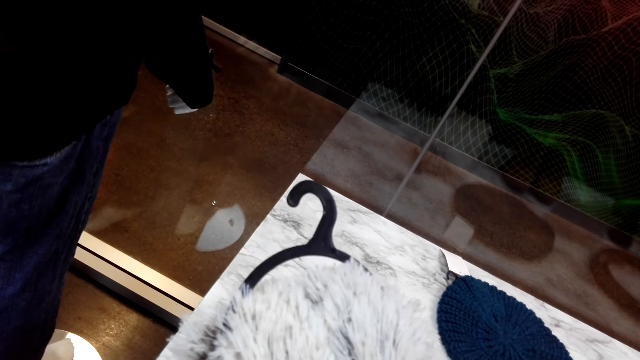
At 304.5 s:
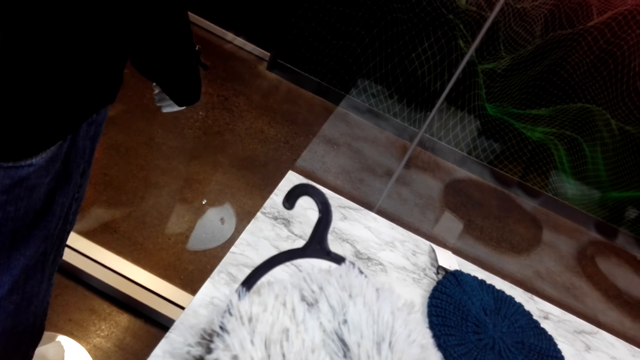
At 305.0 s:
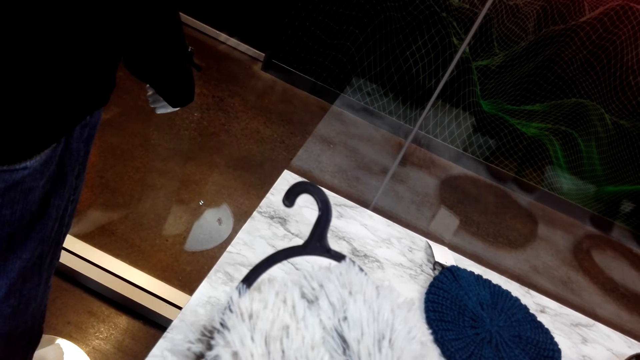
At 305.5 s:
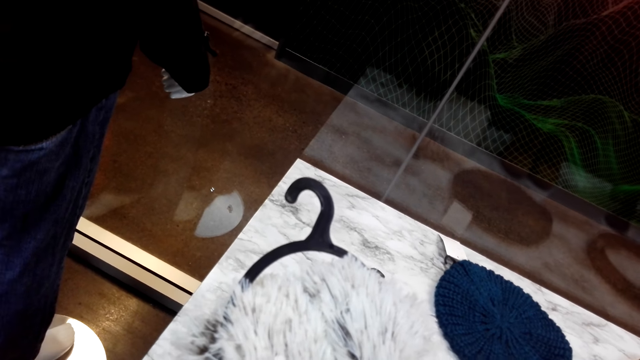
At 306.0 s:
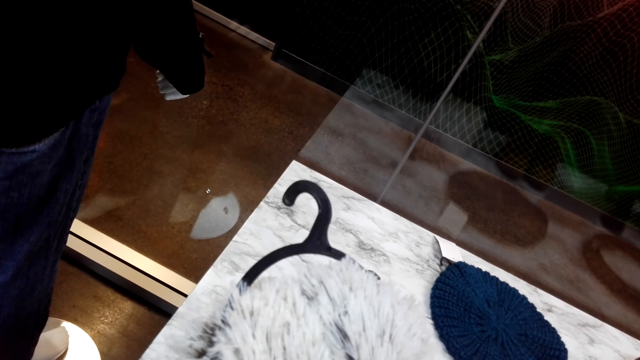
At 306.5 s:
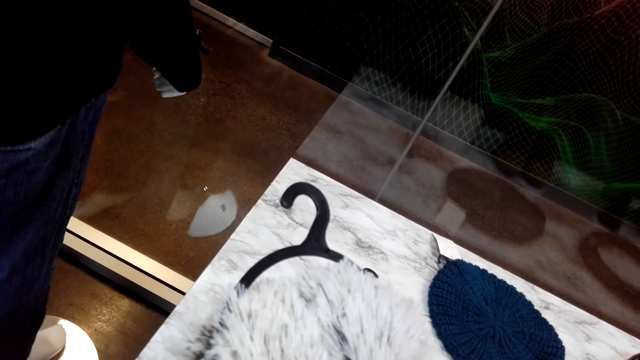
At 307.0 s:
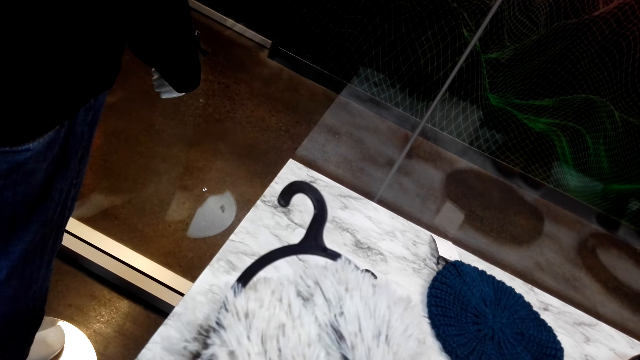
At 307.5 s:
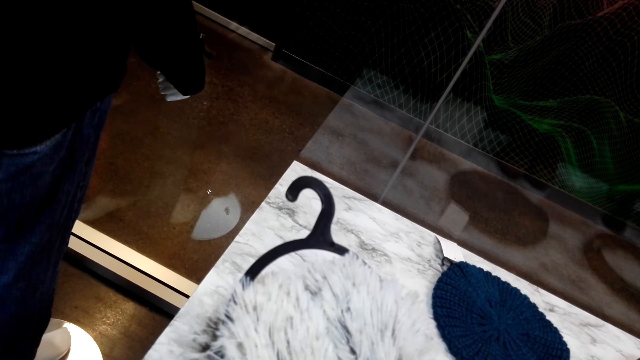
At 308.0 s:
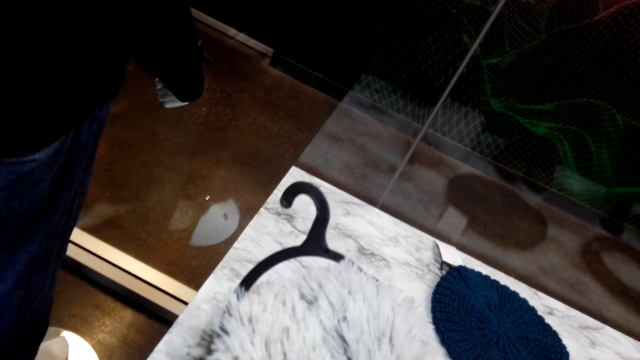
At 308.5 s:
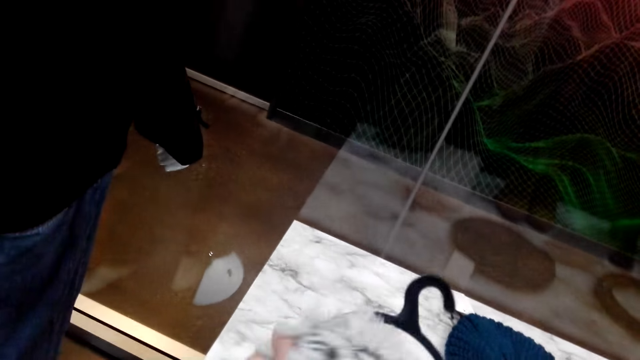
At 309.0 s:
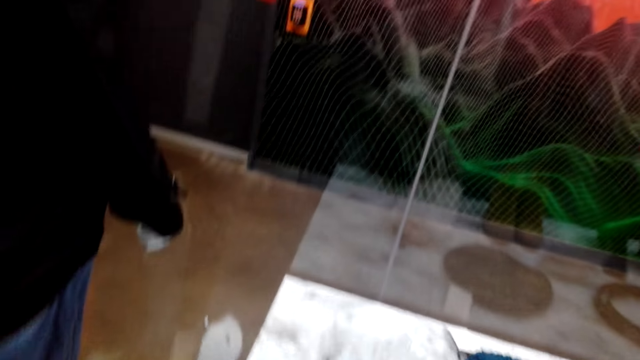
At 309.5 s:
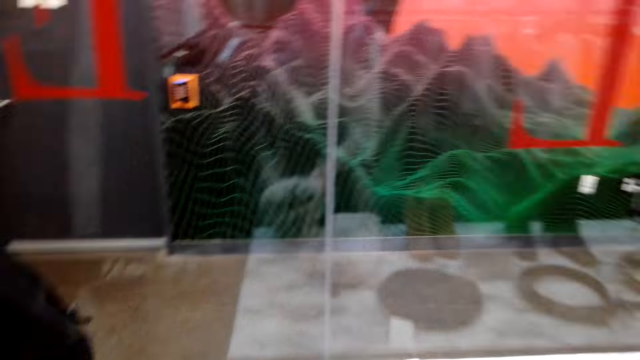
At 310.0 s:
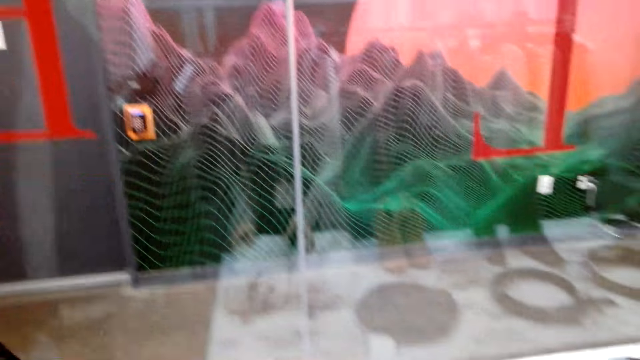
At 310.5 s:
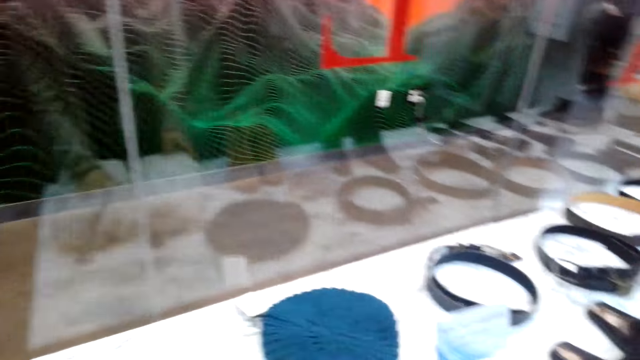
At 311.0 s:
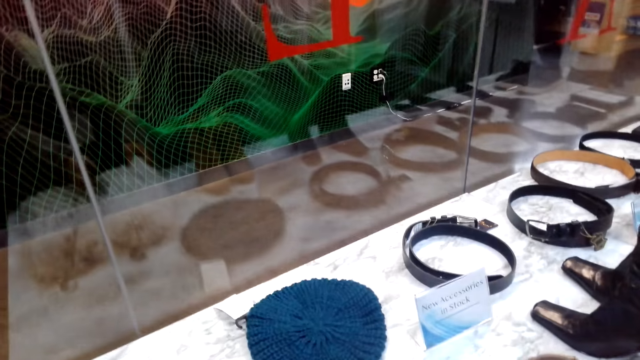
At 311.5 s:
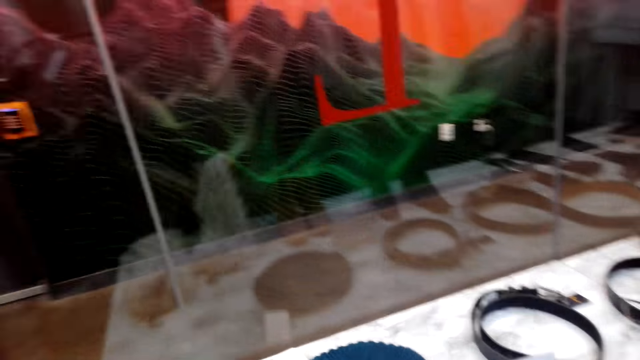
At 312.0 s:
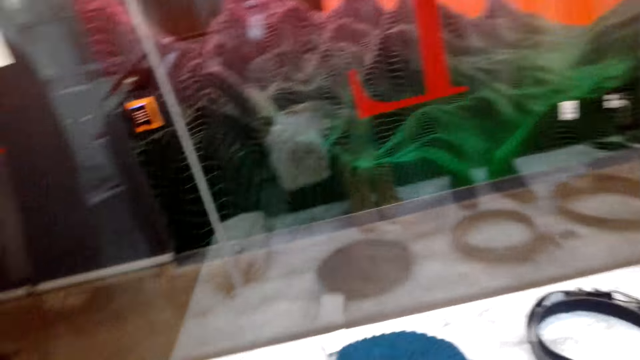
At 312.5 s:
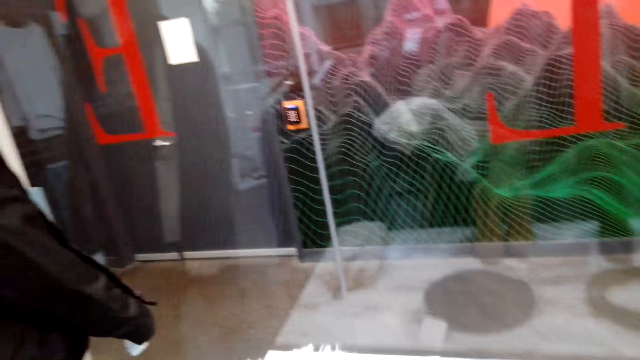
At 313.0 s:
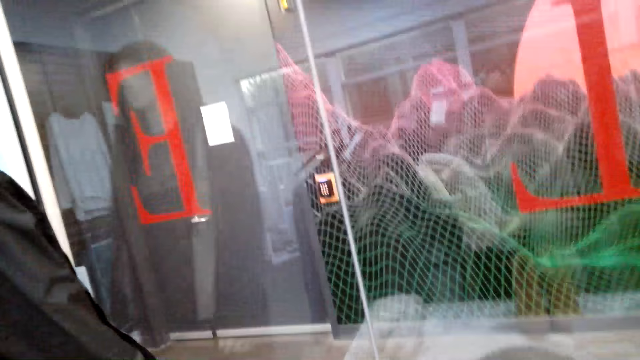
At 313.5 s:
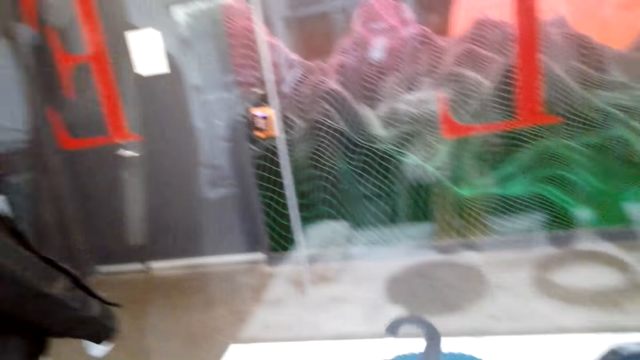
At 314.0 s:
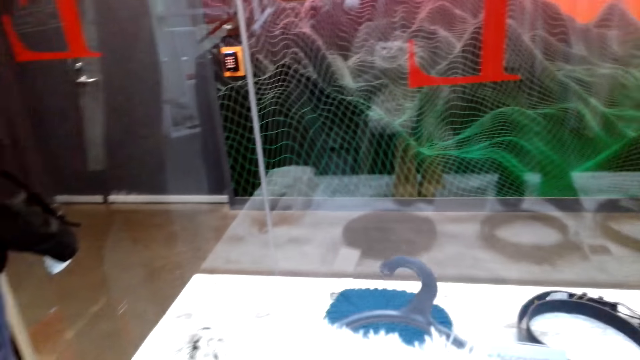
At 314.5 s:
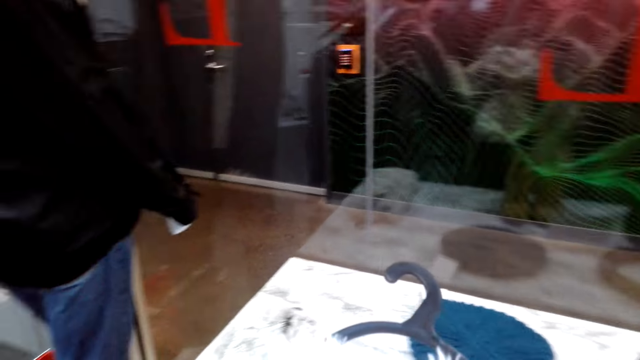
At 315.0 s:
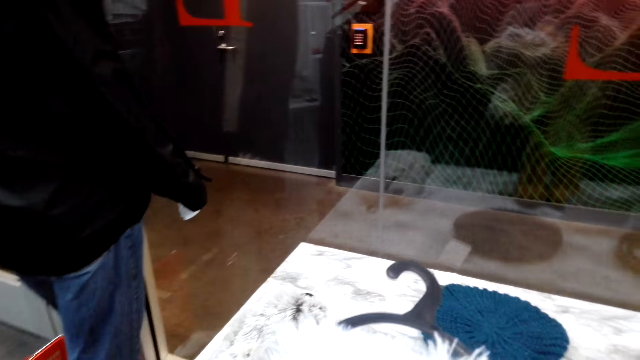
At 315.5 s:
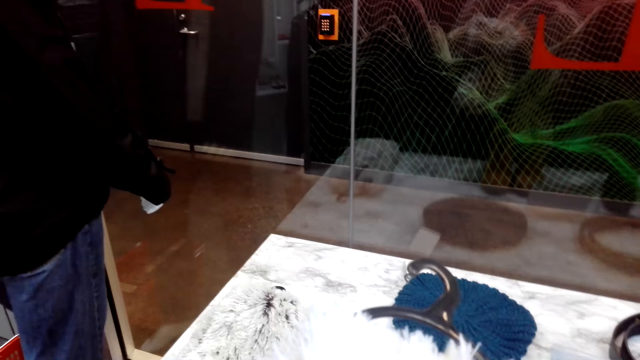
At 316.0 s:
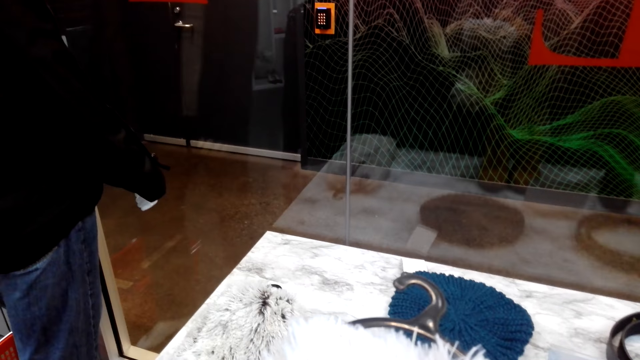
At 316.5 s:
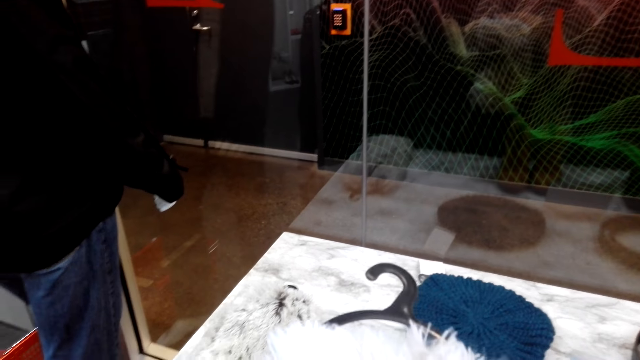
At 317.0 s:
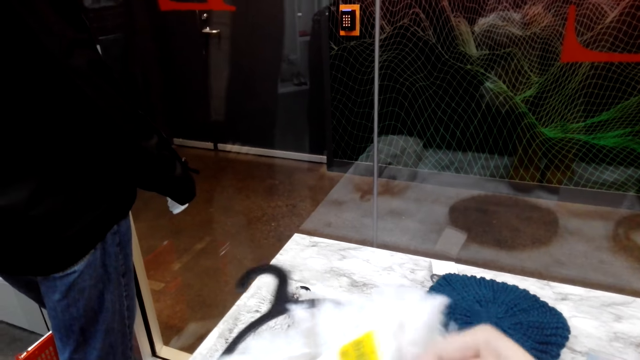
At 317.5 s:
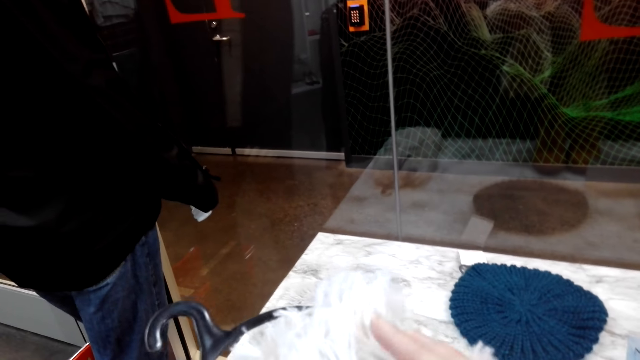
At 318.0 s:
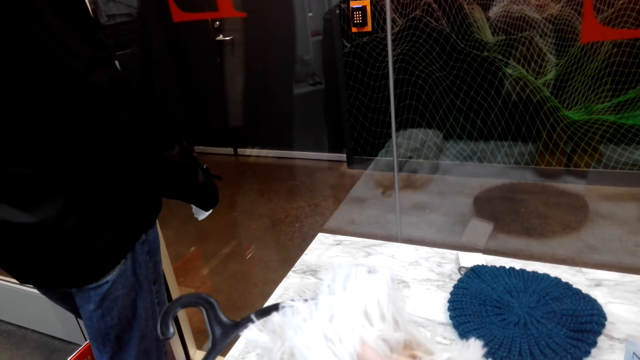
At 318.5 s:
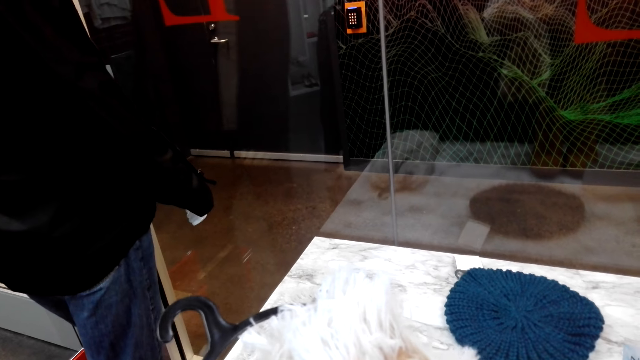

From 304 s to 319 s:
The camera wearer puts the hairy scarves down on the display cabinet. They pick up hairy scarves from the display cabinet. They hold the scarf. They read the logo on the hairy scarves.

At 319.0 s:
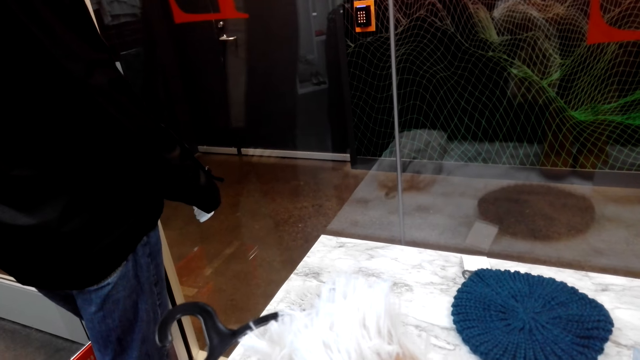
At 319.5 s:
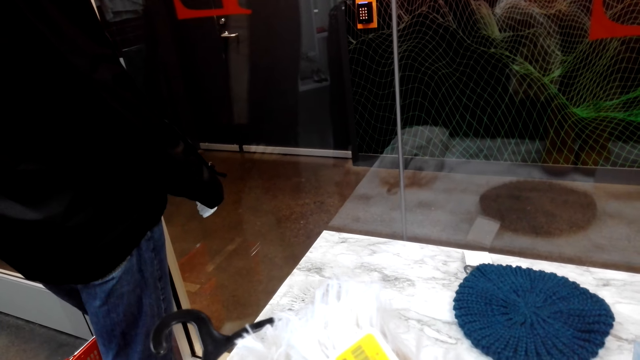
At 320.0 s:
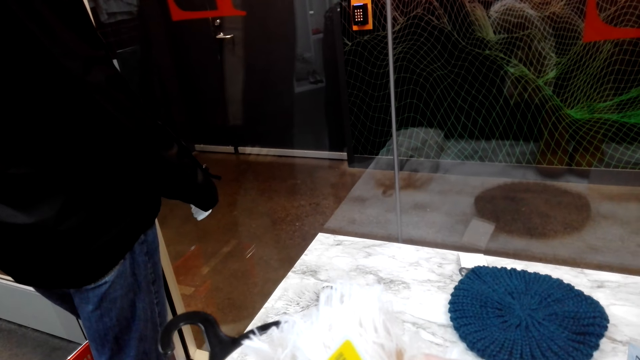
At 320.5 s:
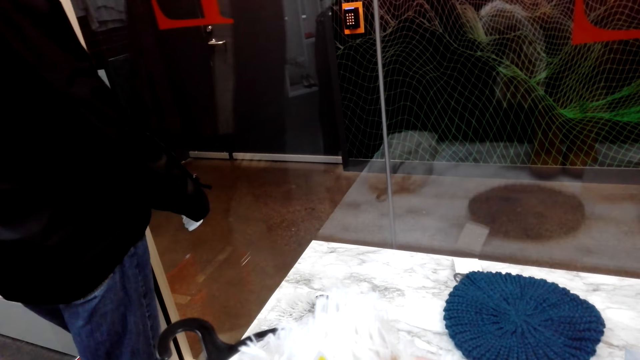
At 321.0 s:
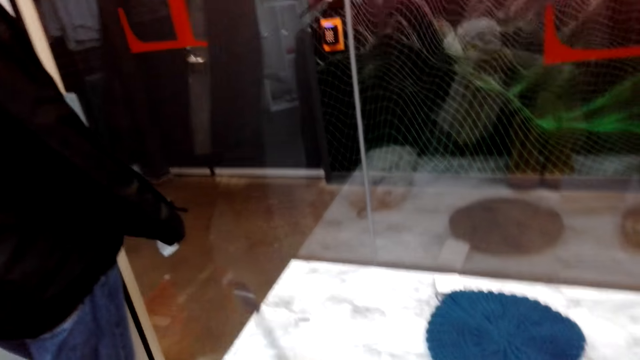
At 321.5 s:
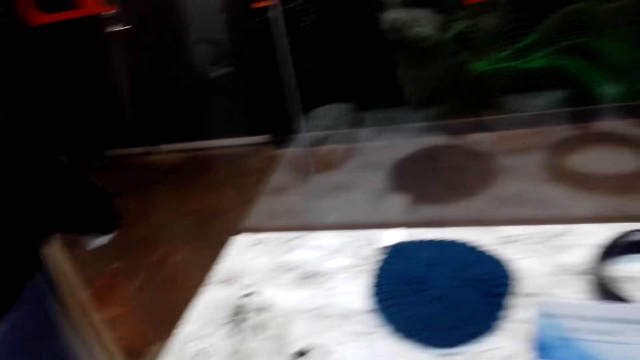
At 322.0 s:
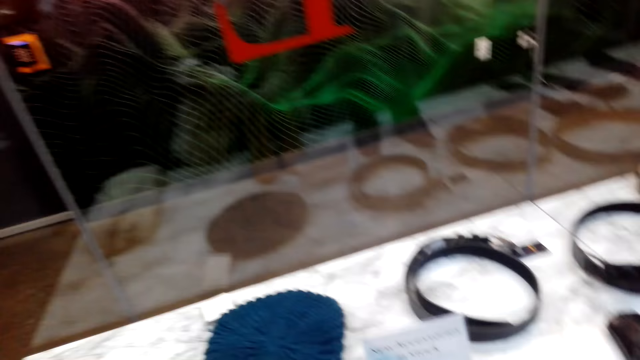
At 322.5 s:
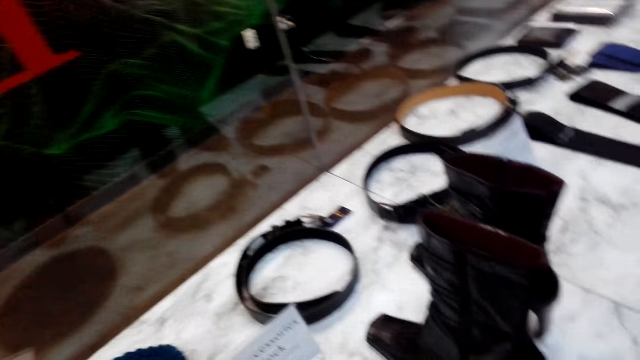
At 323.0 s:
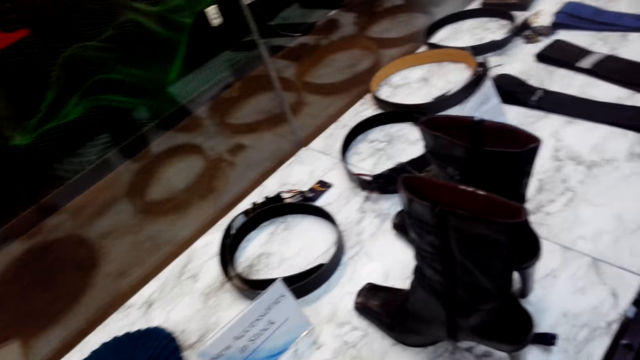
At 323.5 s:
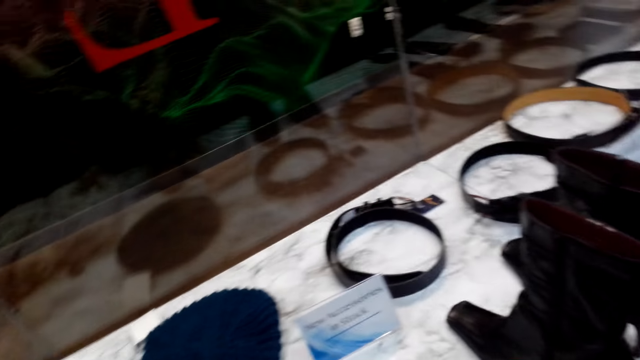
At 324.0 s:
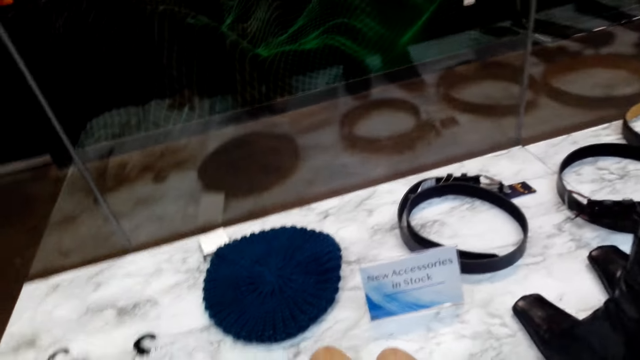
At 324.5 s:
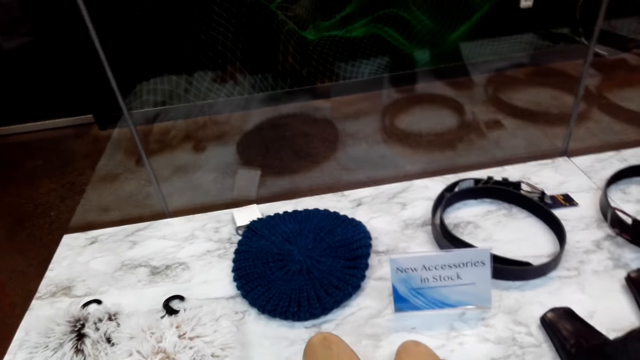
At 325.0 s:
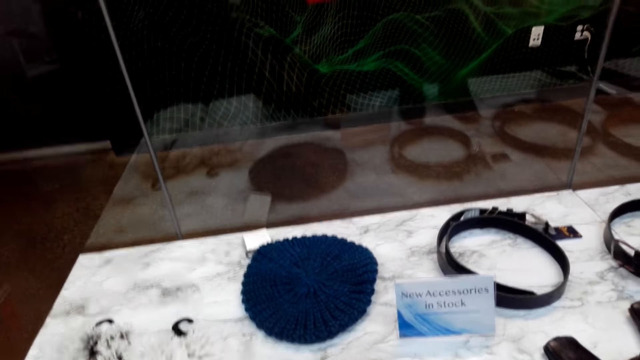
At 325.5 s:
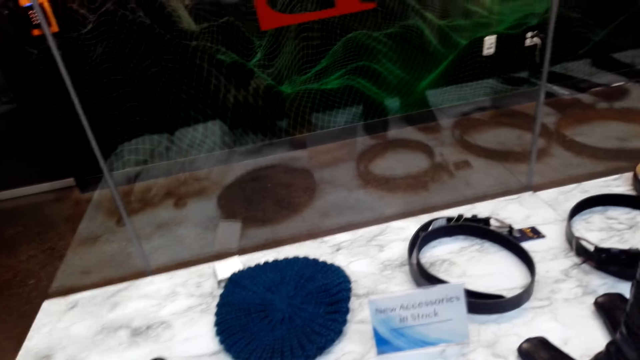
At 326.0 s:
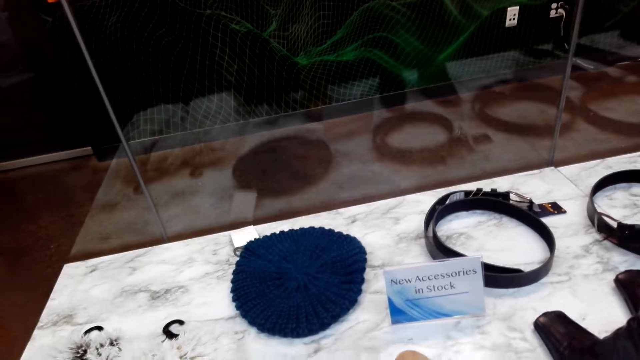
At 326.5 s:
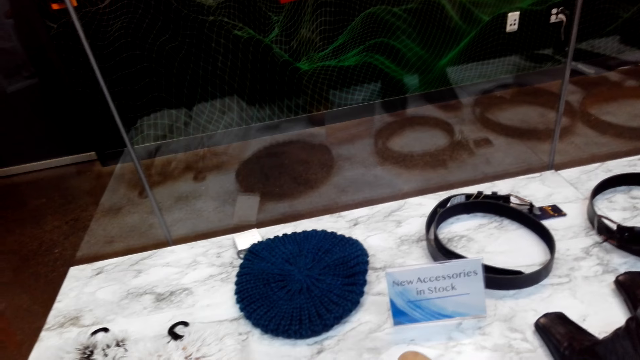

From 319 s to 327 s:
The camera wearer puts the hairy scarves down on the display cabinet.
